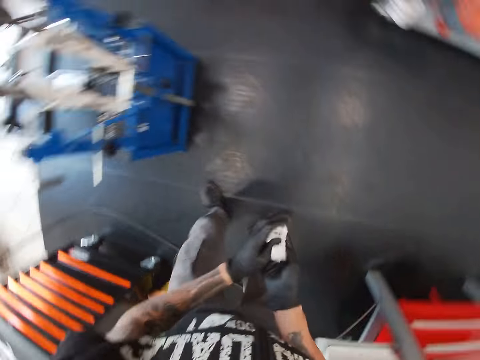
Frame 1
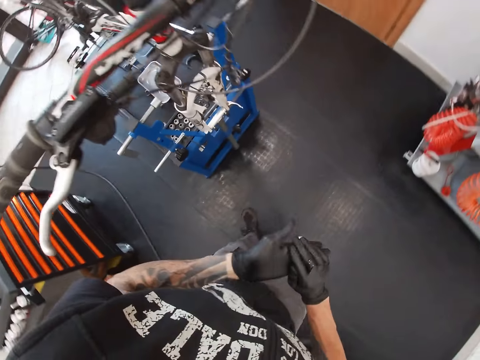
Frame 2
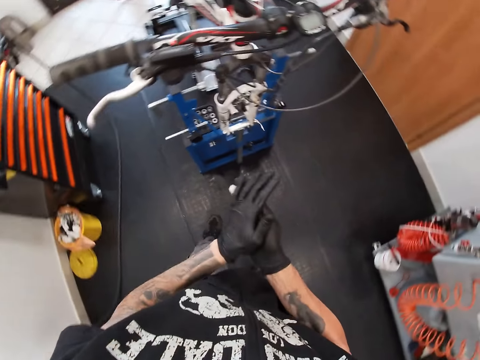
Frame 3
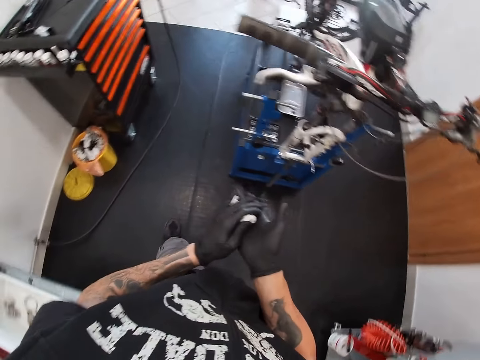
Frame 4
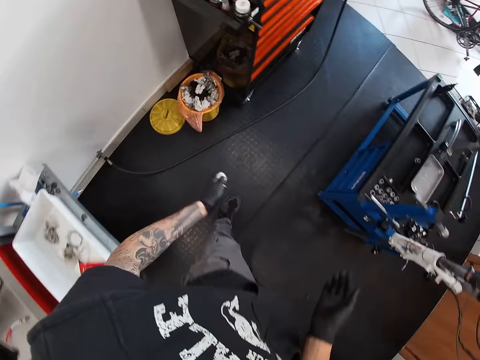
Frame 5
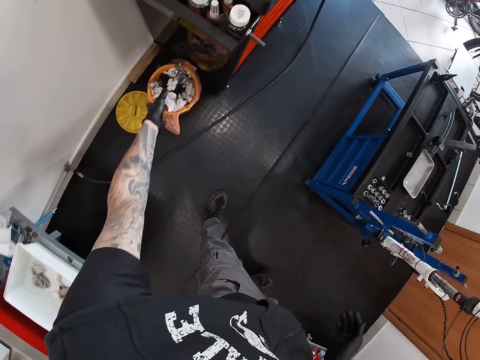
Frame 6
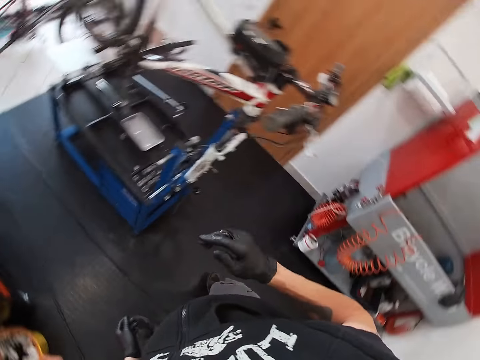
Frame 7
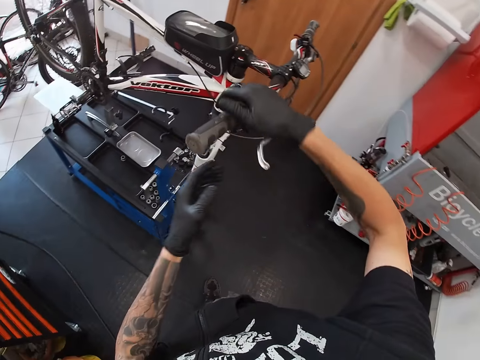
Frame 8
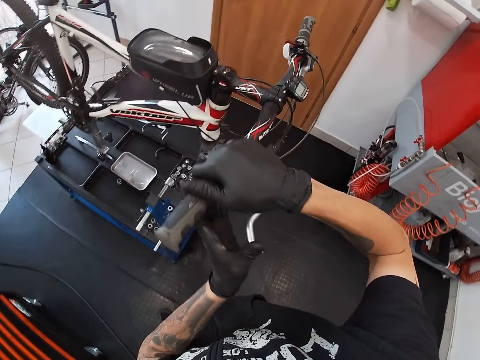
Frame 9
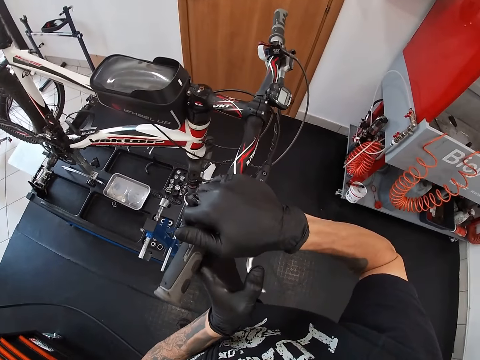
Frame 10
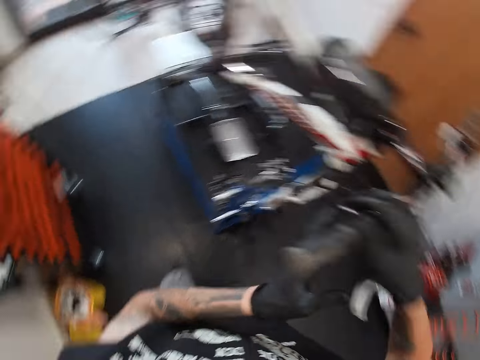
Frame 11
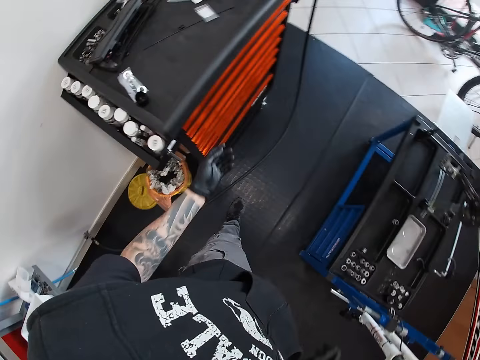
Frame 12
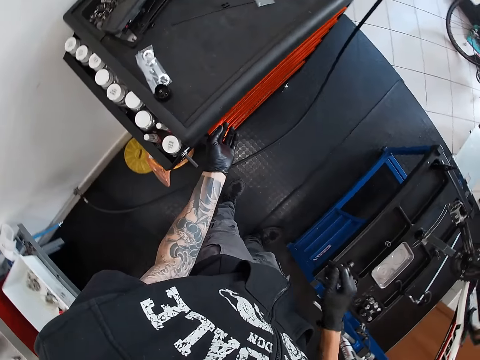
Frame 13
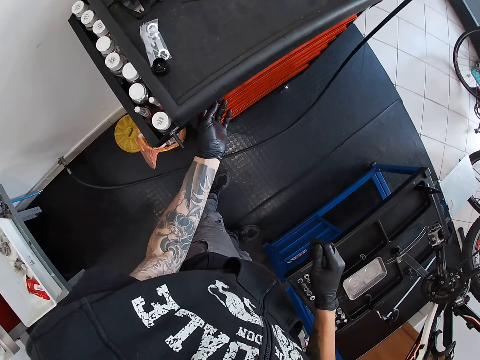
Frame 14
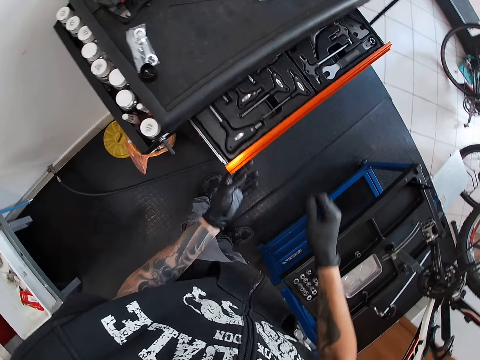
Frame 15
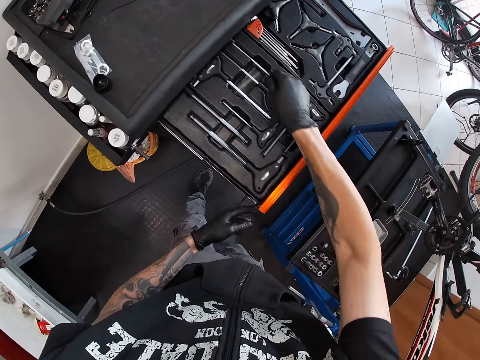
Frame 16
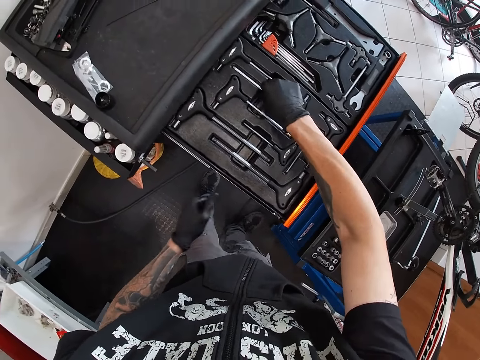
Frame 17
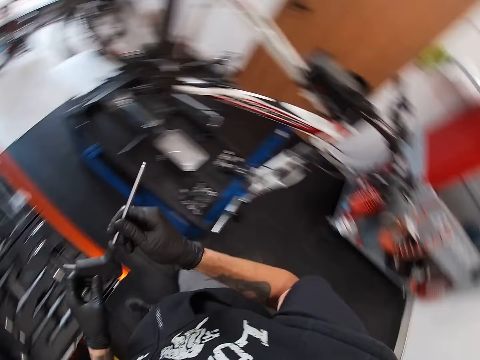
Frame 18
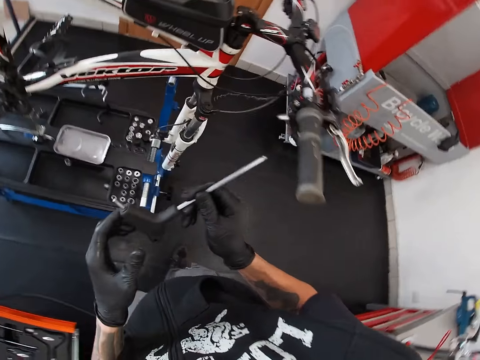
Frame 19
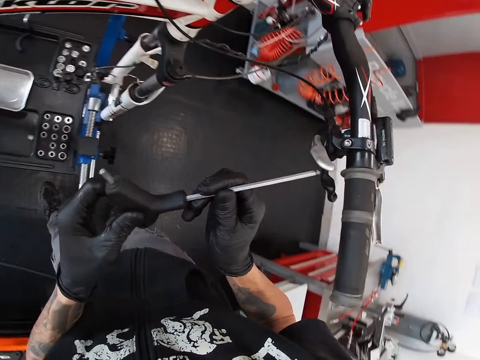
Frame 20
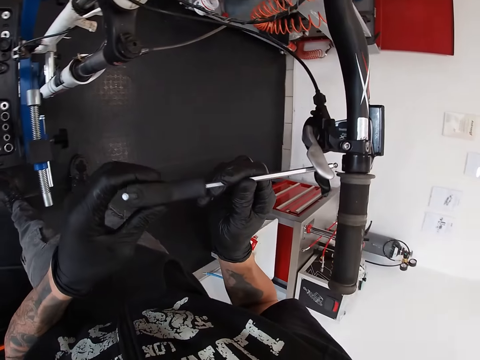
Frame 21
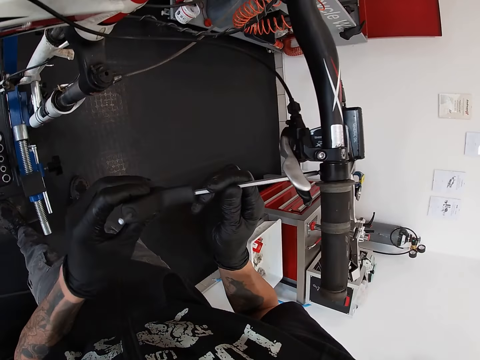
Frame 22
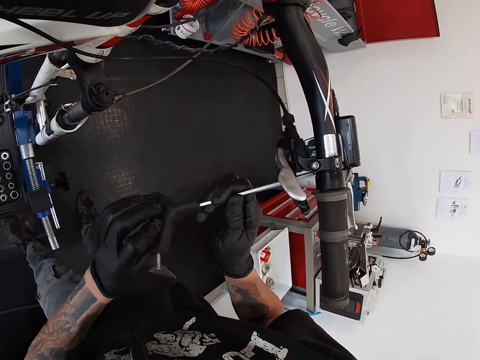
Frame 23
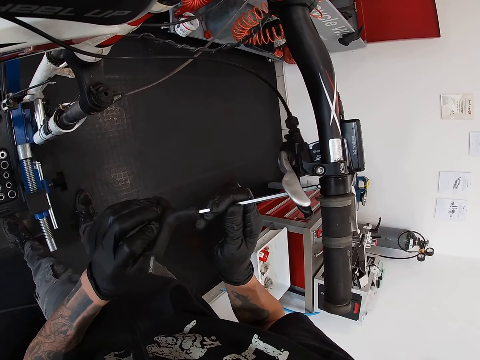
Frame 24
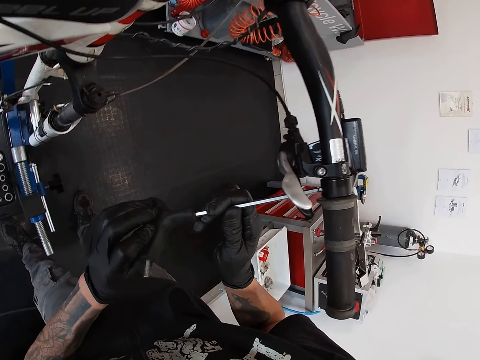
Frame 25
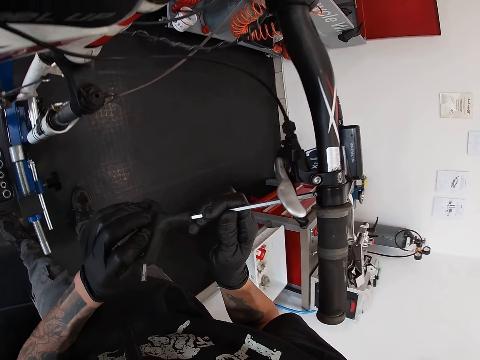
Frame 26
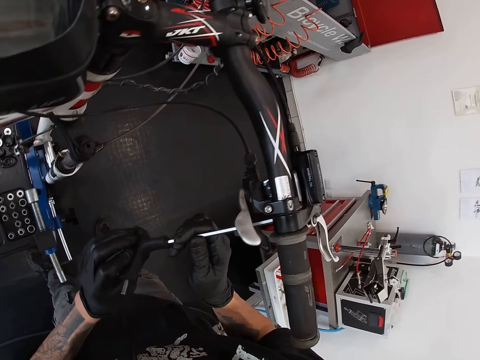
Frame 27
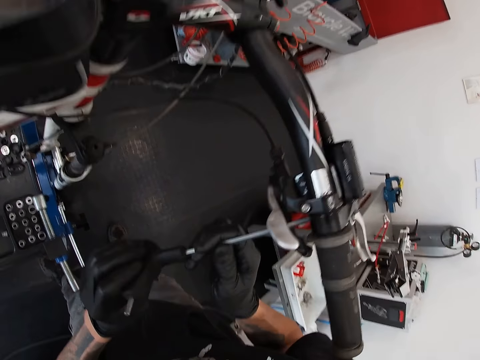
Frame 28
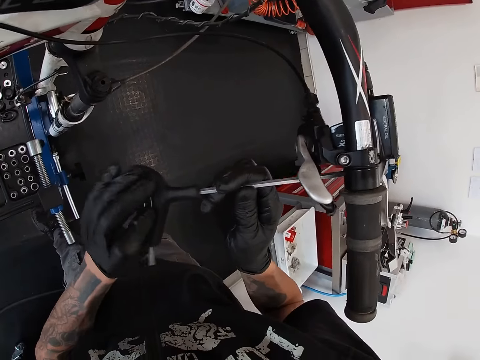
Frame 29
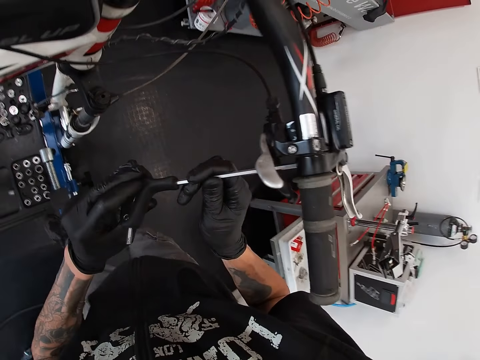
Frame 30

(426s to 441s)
The camera wearer cleans both hands with the tissue paper. He throws the tissue paper in the trash can with his left hand. He holds a bicycle brake. He holds the handle bar of the bicycle with both hands. He opens the cabinet drawer with his left hand. He removes a screwdriver from the cabinet drawer with his right hand. He opens the bicycle brakes. He adjusts the hand brake lever of the bicycle with the screwdriver in his left hand.

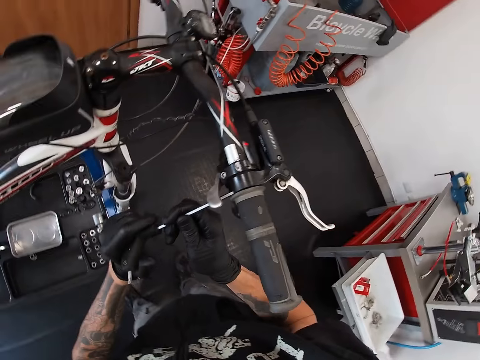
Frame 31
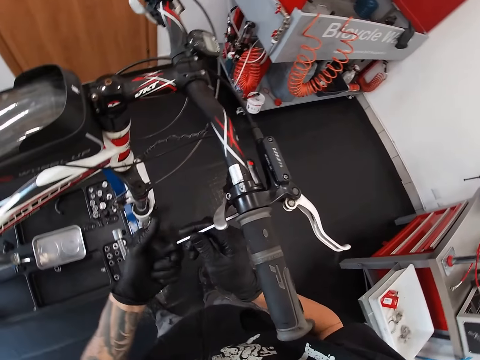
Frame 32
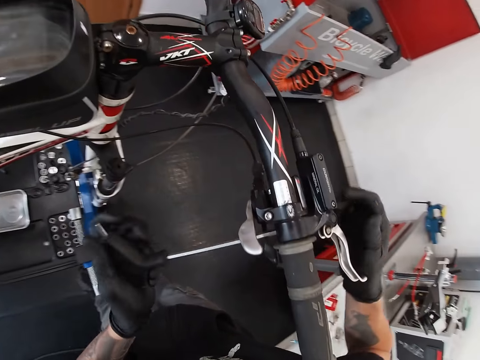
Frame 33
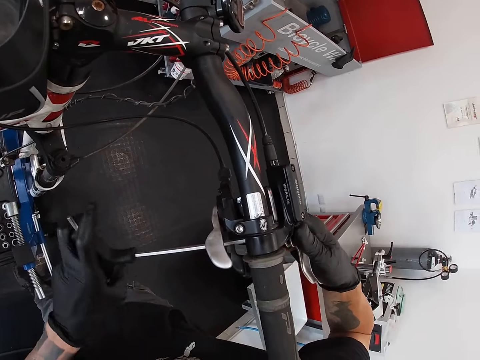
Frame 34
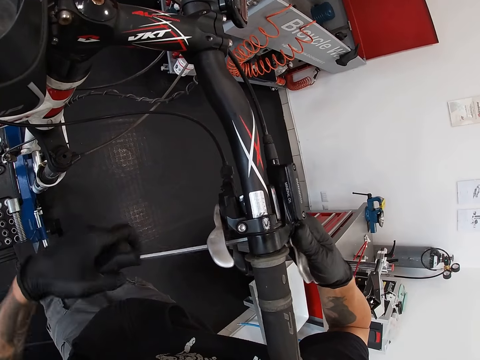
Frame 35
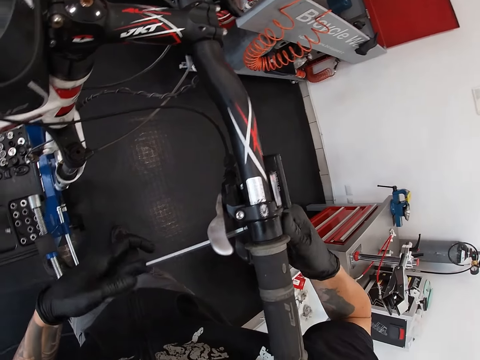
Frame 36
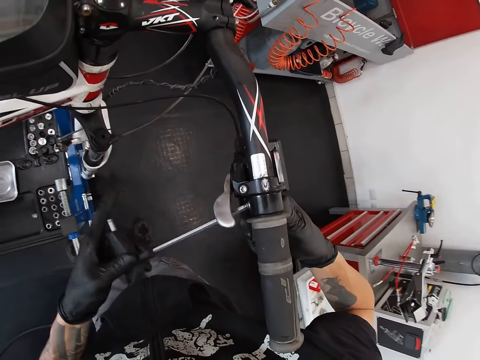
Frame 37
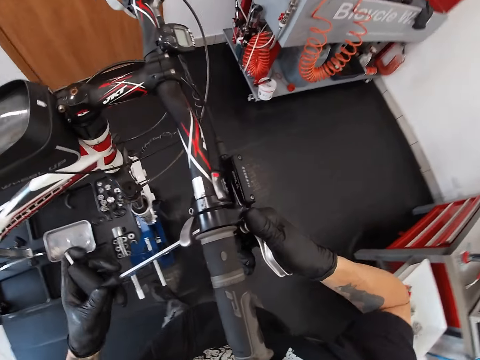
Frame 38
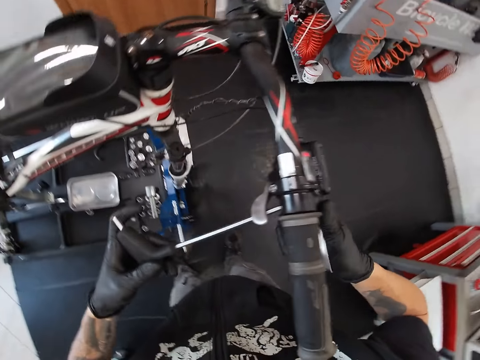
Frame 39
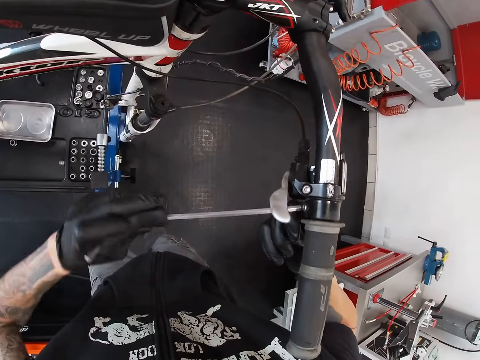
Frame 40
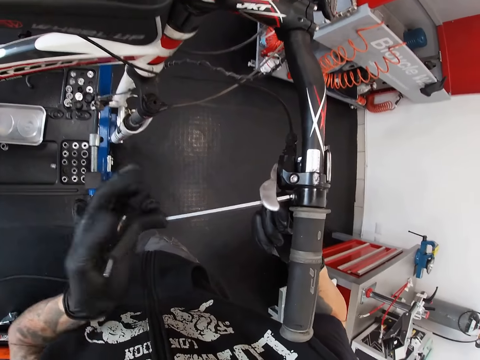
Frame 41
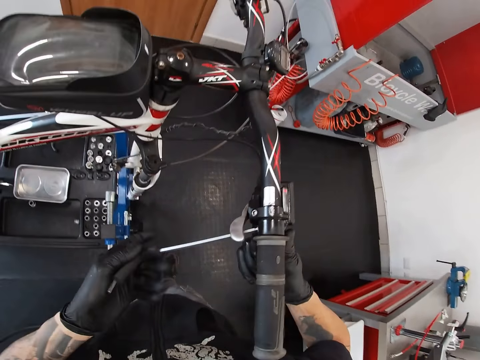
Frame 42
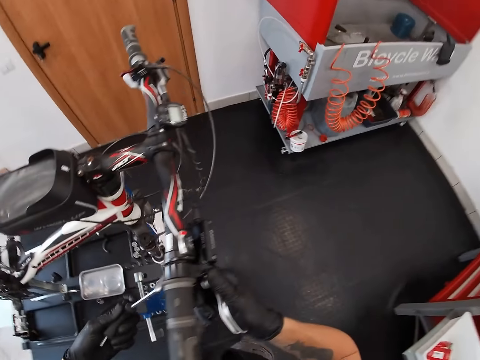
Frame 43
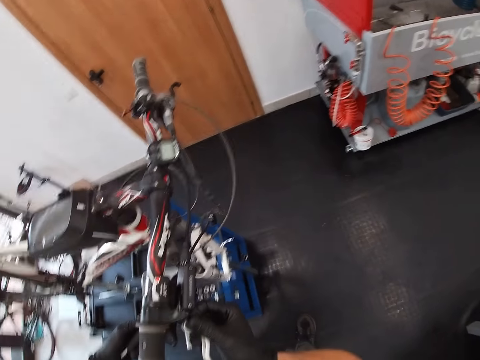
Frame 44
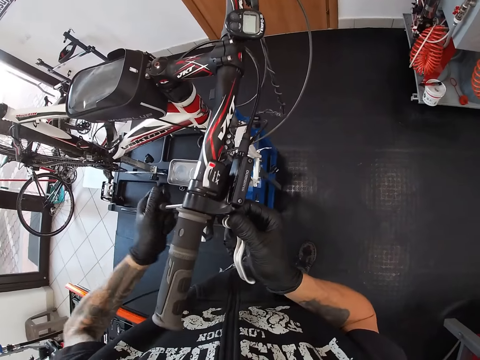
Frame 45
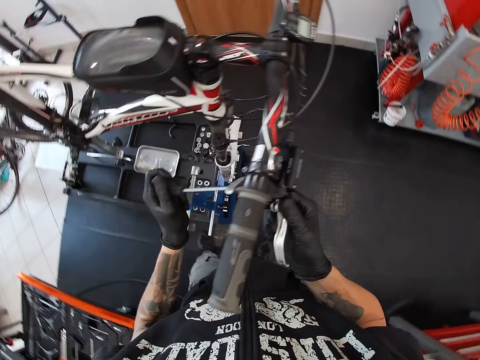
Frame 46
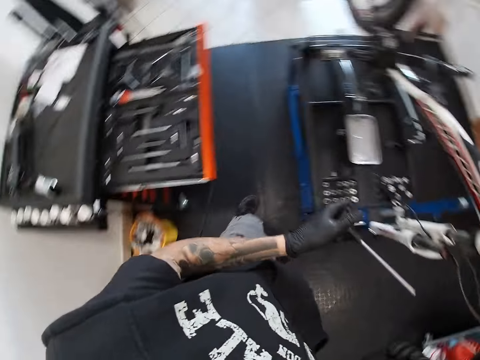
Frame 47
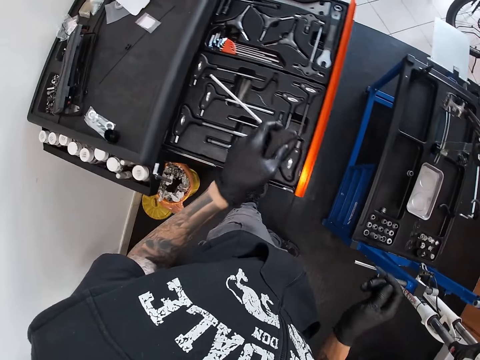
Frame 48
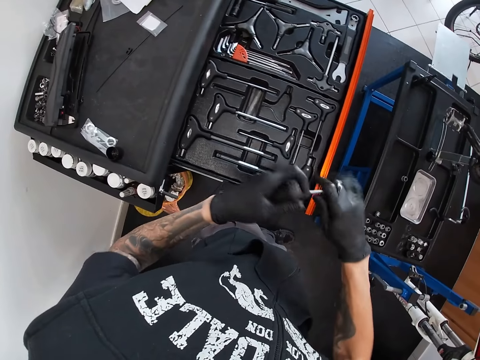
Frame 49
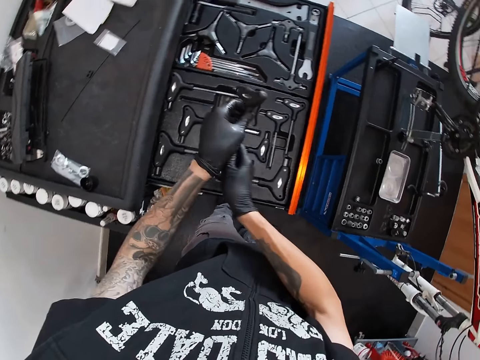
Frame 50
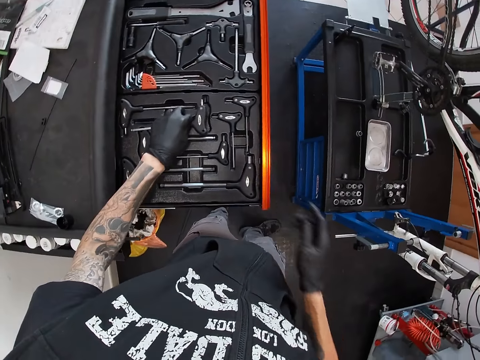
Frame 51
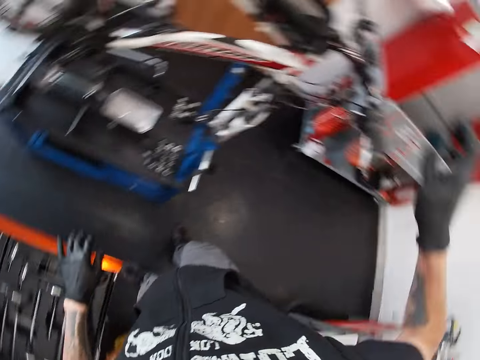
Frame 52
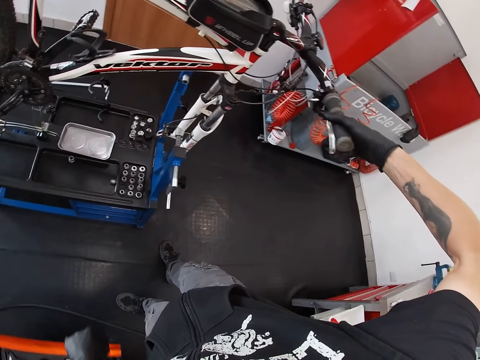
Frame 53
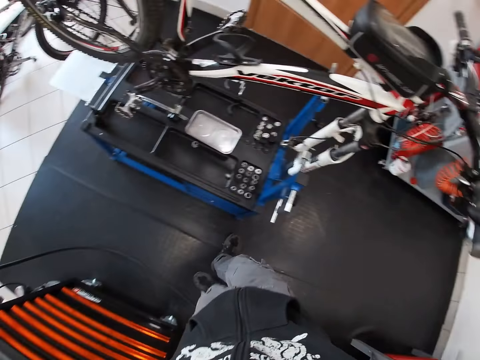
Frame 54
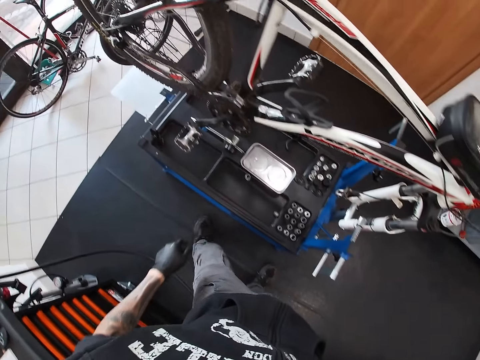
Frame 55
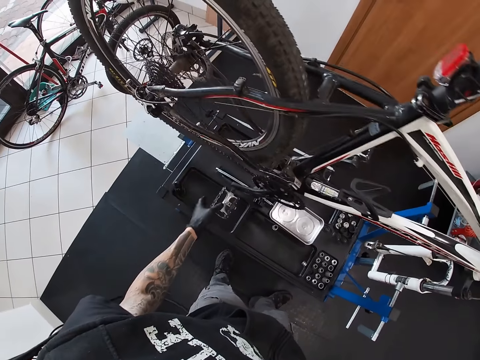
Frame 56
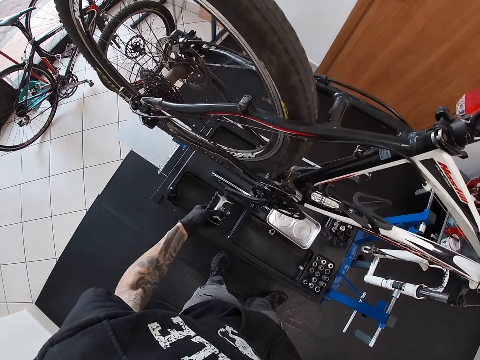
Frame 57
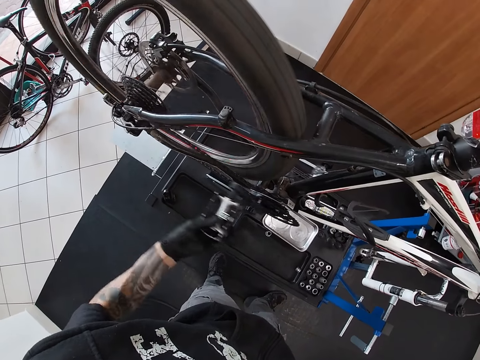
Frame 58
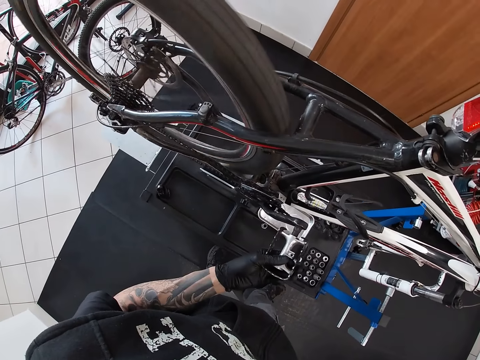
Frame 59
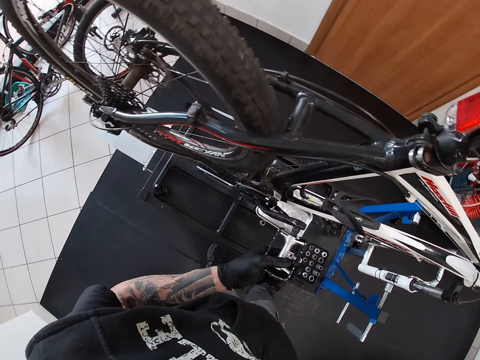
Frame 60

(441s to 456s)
The camera wearer drops the screwdriver in the cabinet drawer with his left hand. He holds the hand brake lever of the bicycle with his right hand. He rotates the pedal of the bicycle with his left hand.
